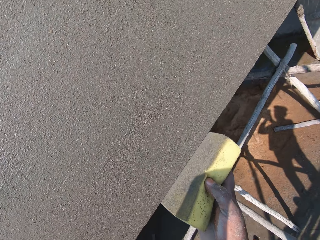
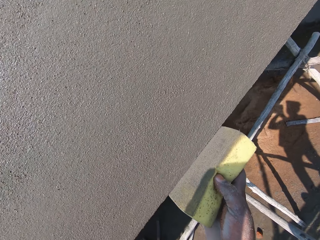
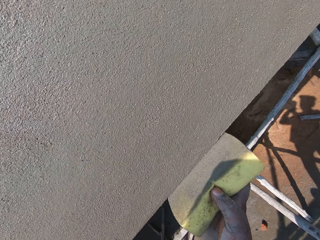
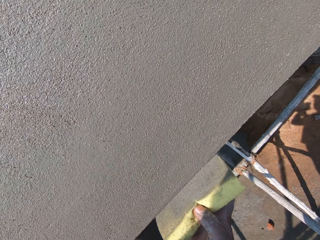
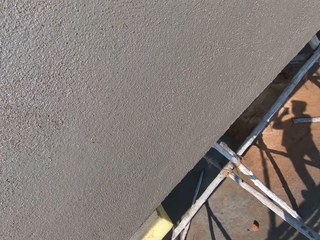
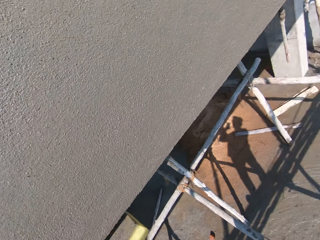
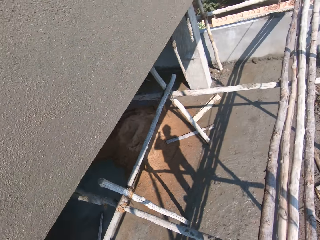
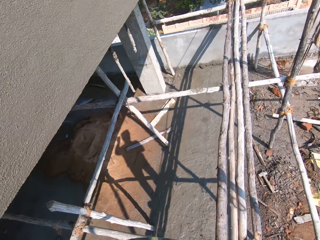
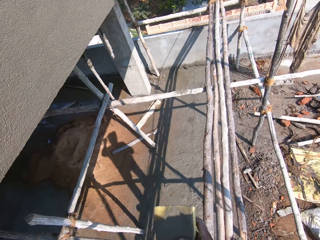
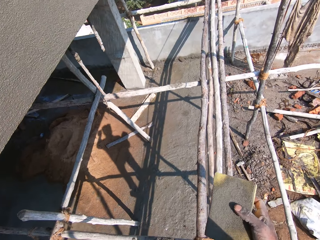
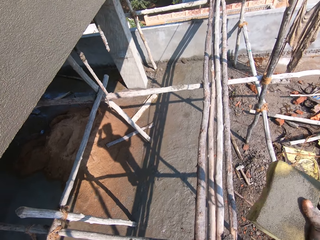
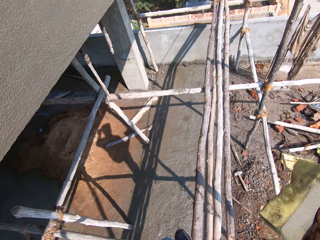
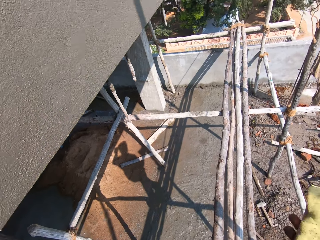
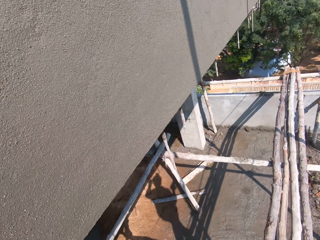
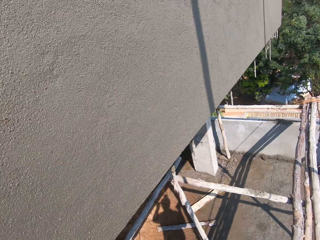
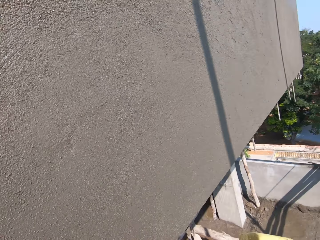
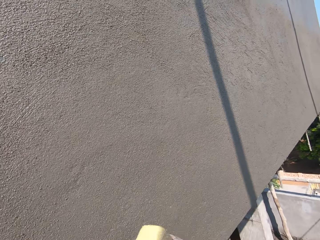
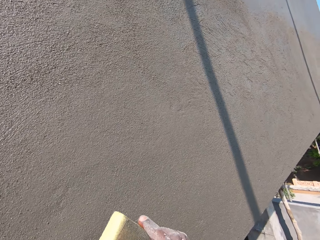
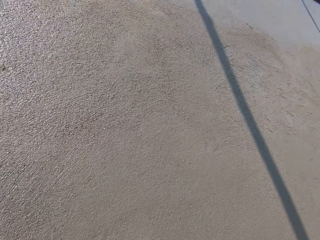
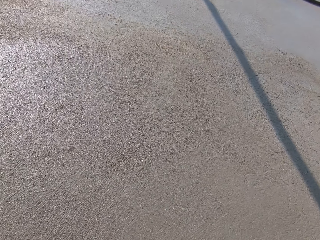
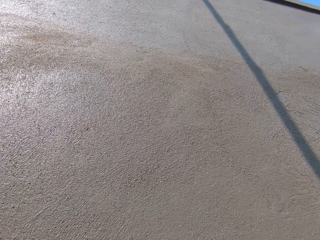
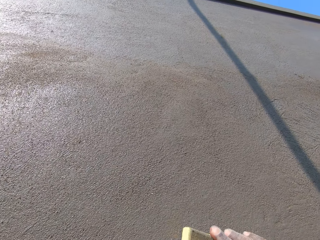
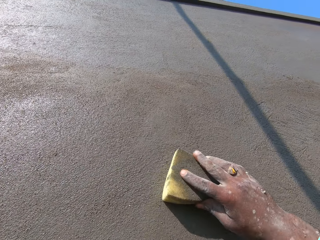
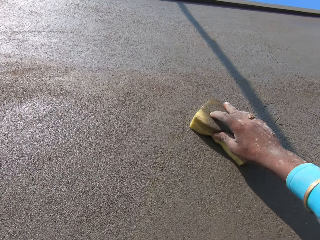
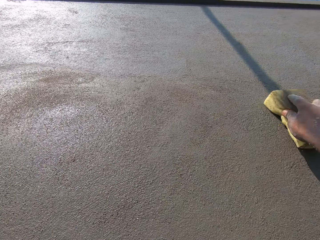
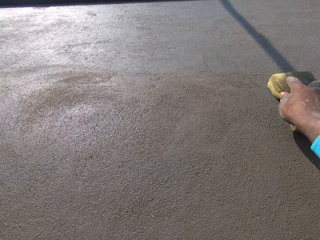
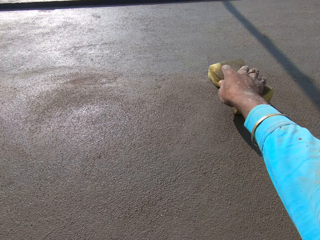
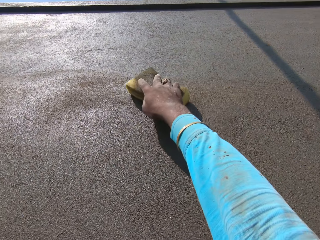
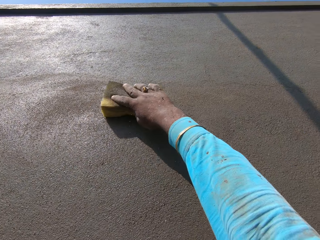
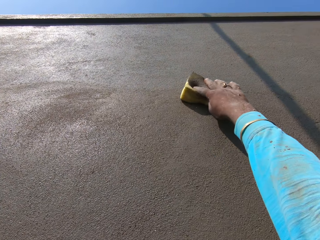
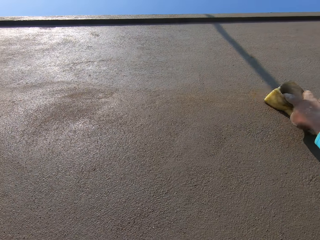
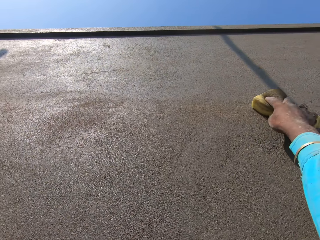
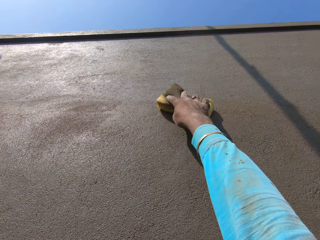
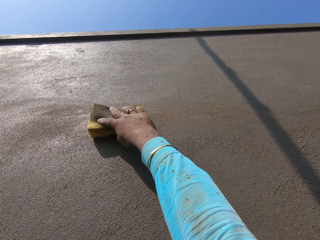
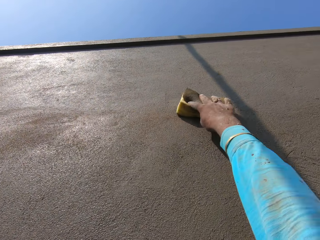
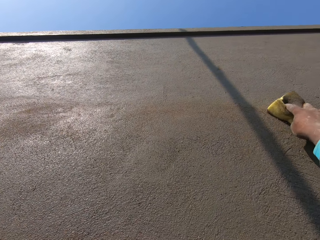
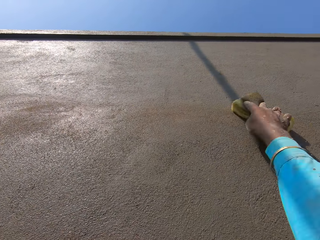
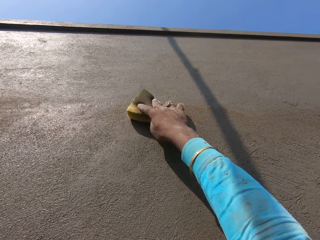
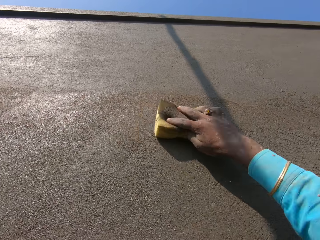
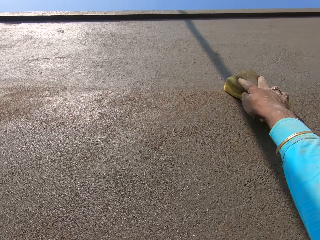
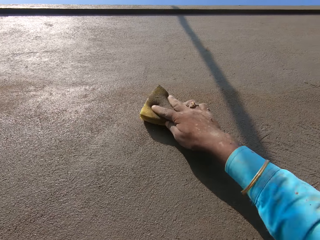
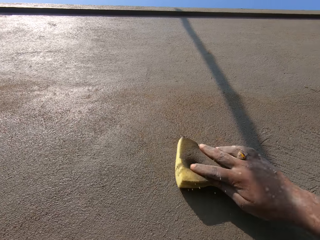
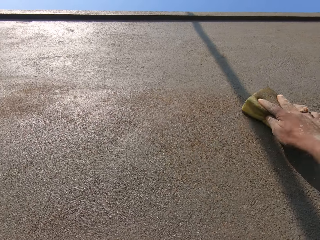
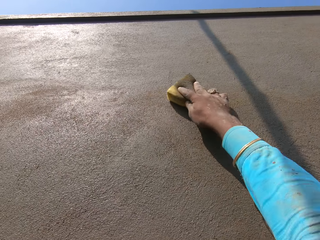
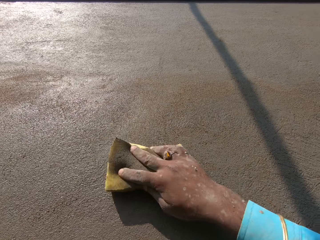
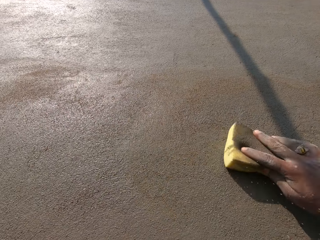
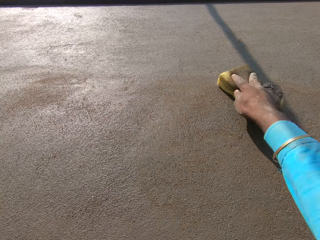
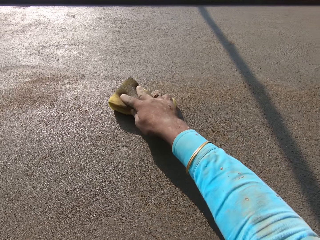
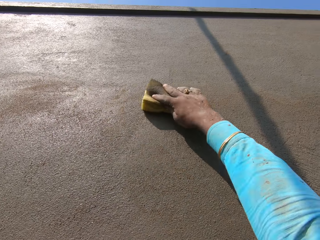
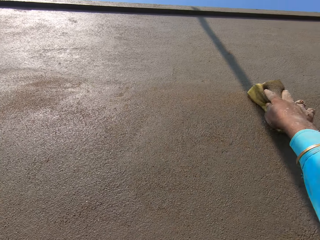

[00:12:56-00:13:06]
The camera wearer looks around. They walk on the piece of wood. They wipe the wall with the sponge.

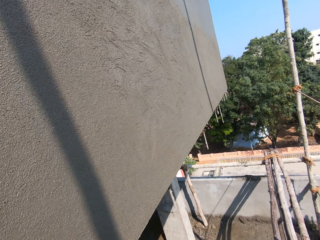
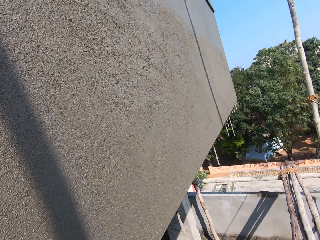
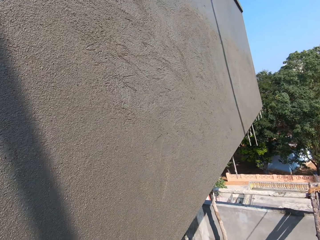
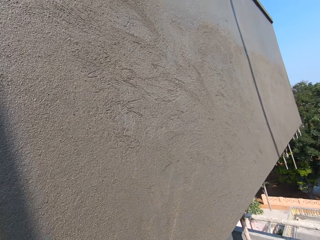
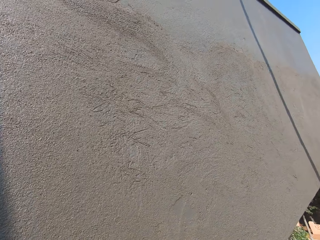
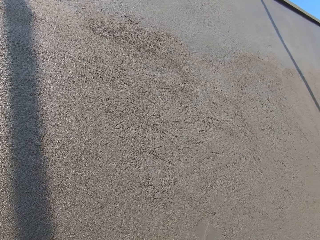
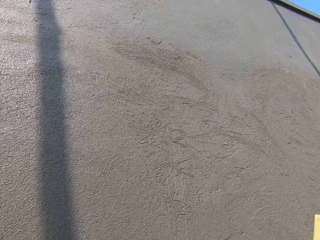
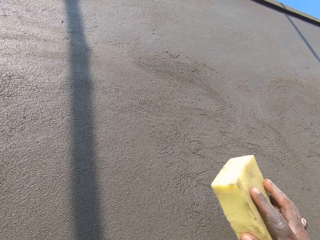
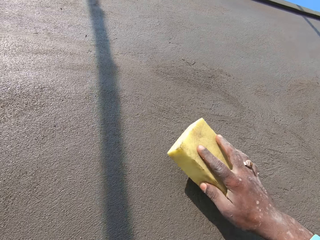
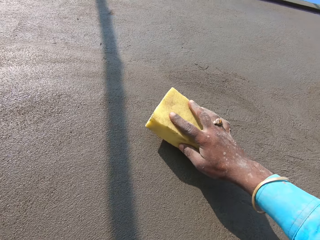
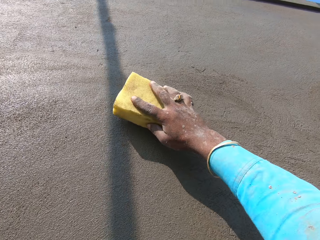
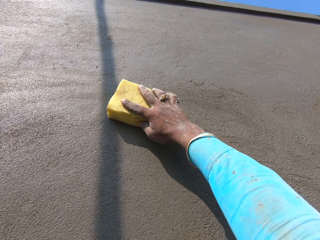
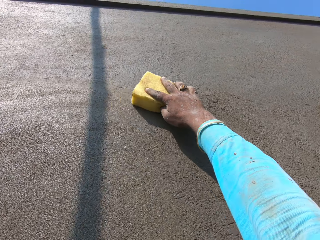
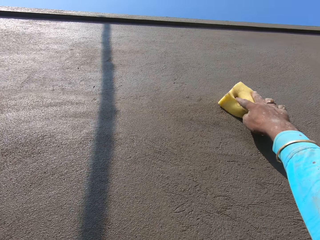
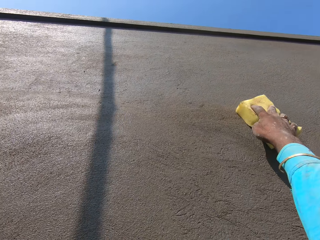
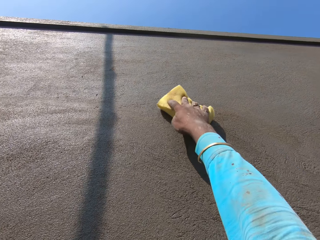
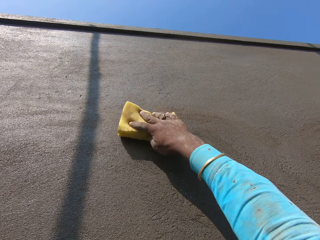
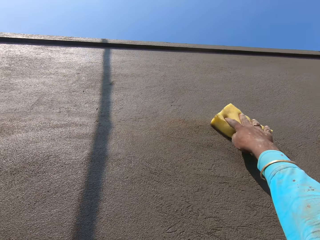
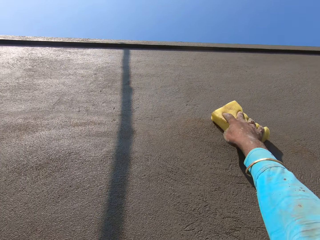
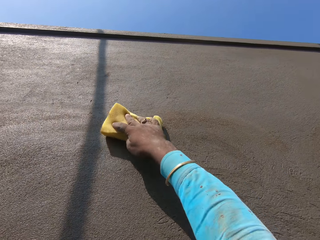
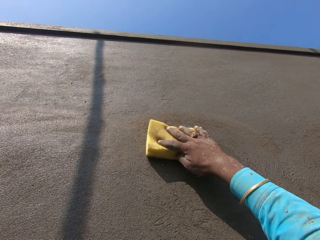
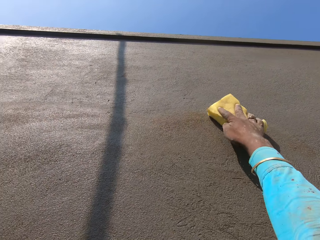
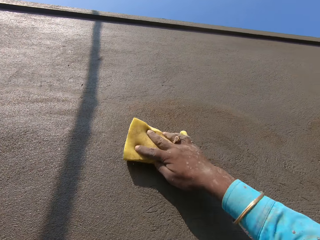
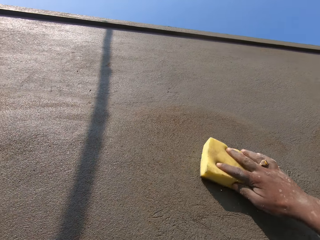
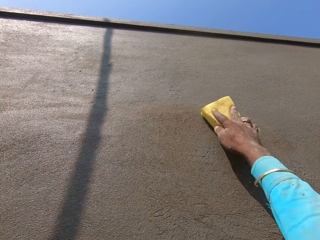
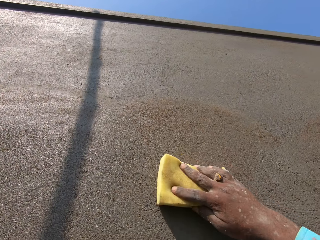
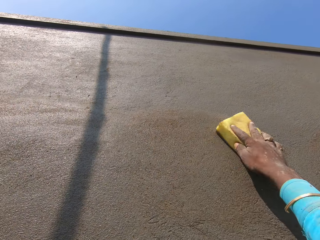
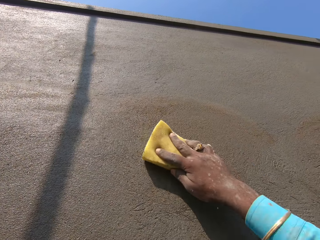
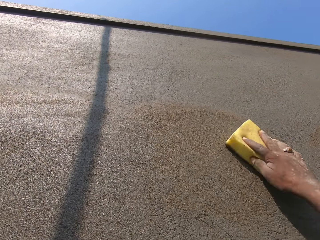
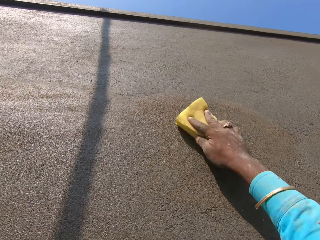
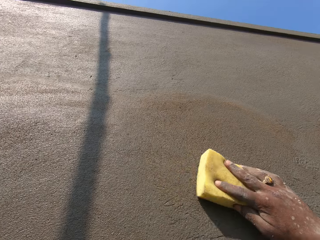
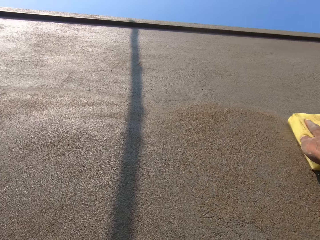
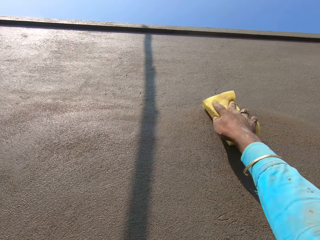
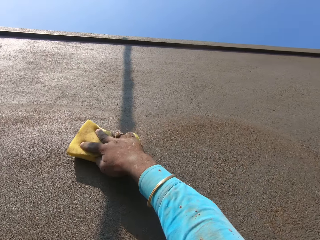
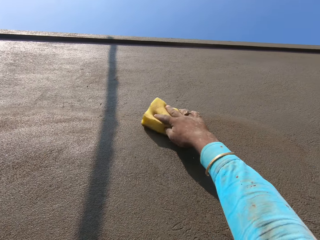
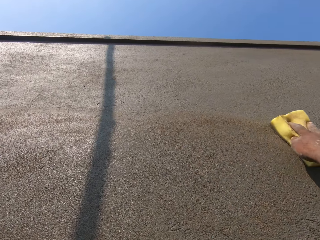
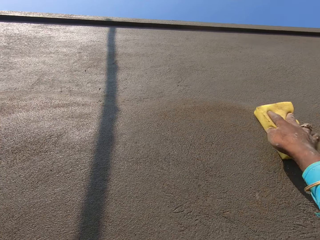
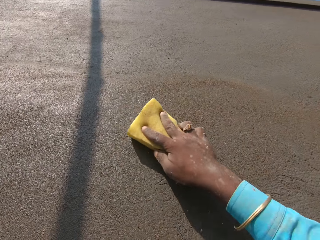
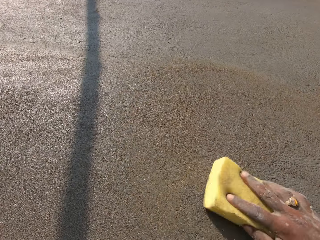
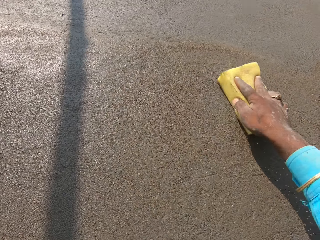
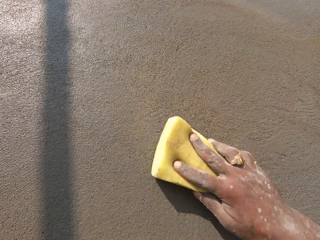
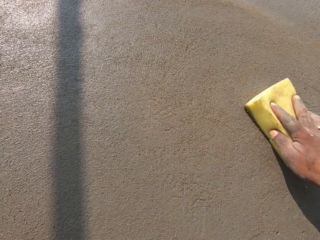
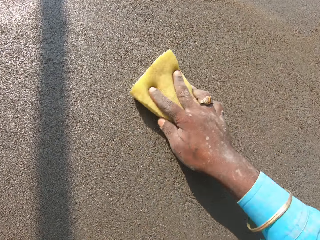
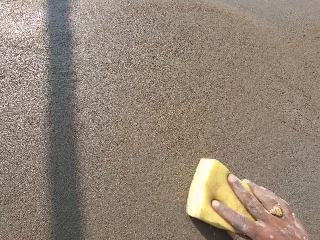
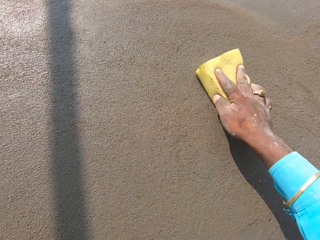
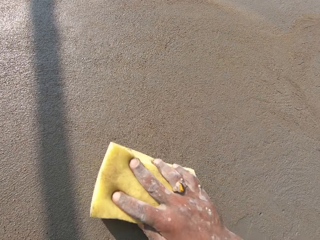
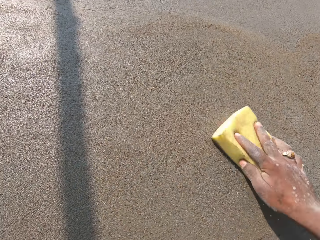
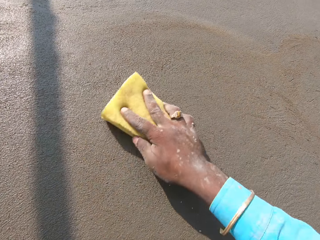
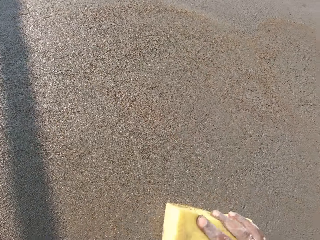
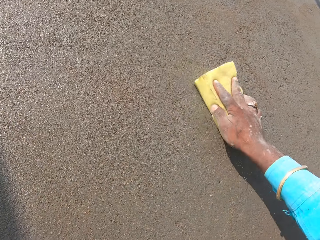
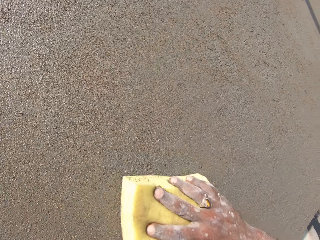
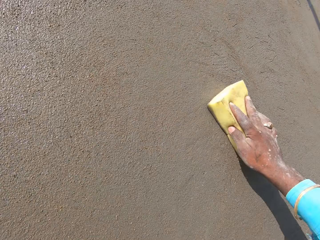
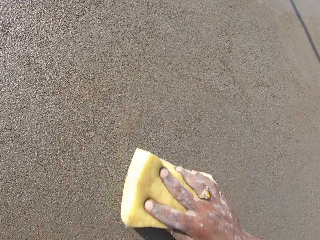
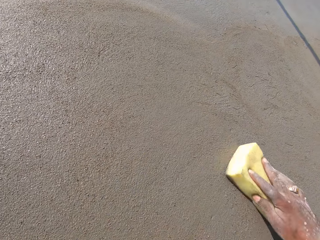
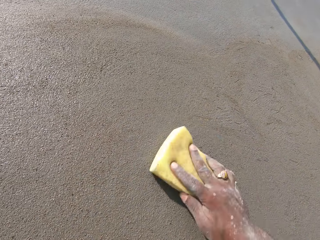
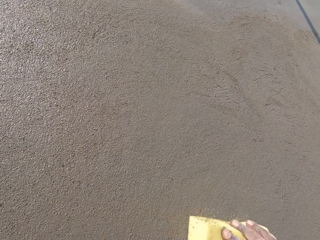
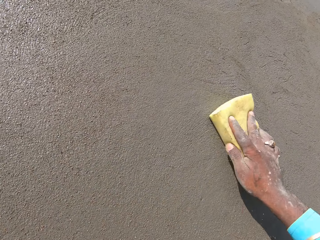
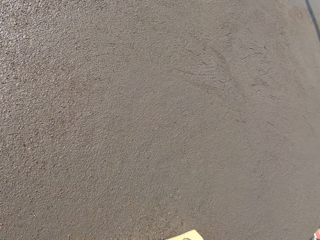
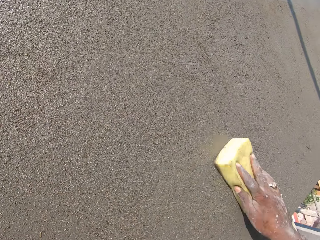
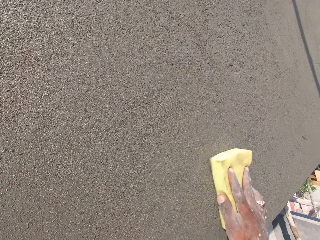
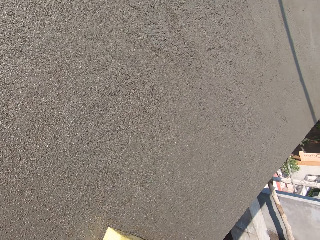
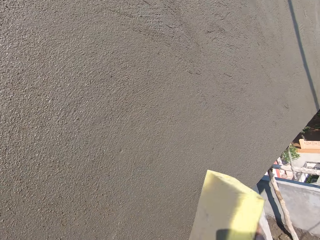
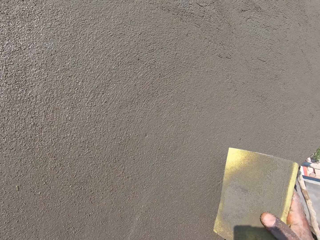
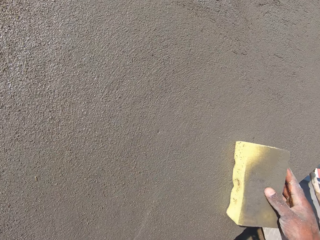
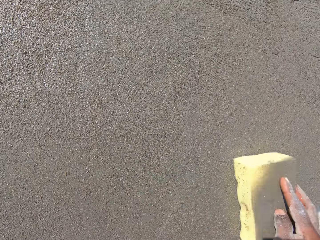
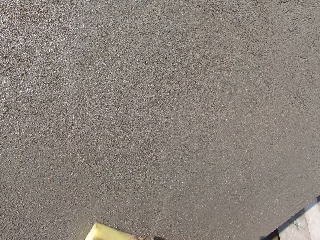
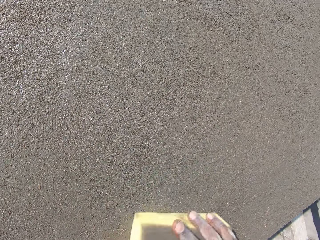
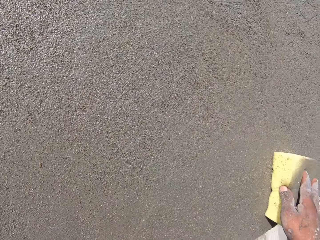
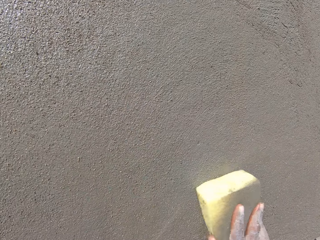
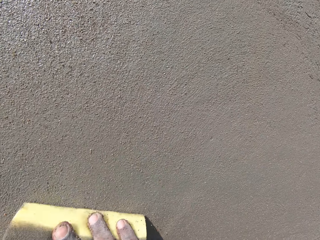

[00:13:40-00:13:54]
The camera wearer wipes the wall with the sponge. They turn the sponge.
